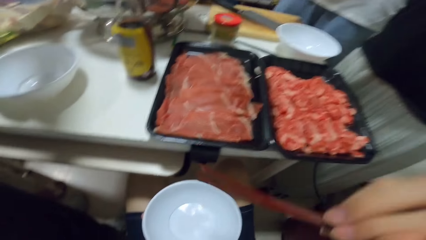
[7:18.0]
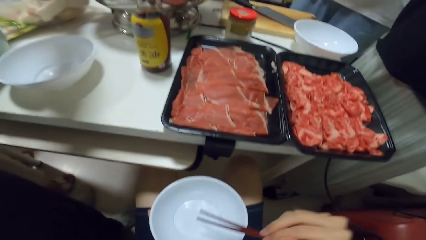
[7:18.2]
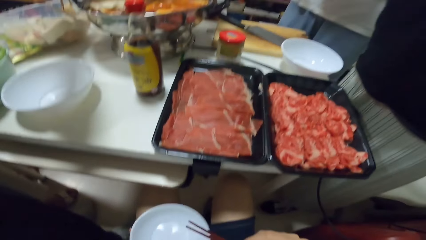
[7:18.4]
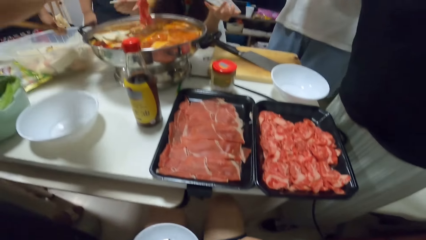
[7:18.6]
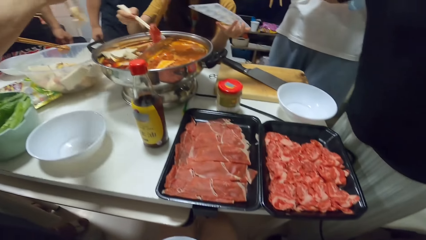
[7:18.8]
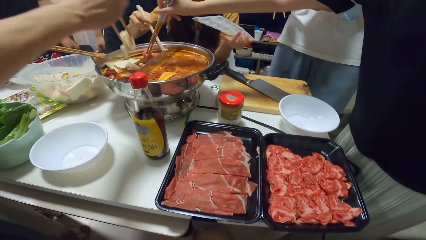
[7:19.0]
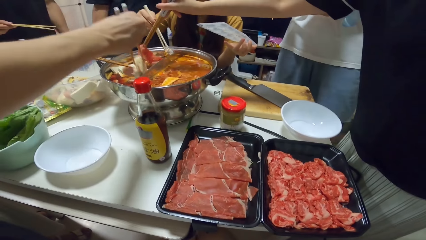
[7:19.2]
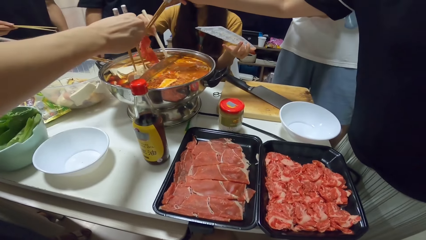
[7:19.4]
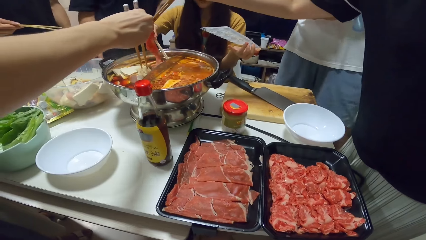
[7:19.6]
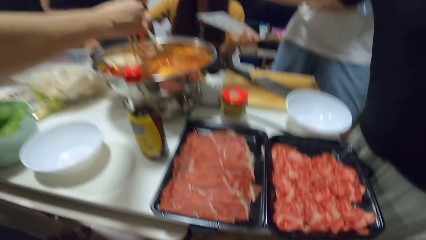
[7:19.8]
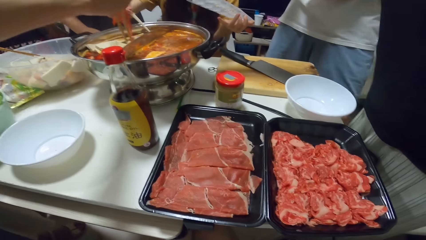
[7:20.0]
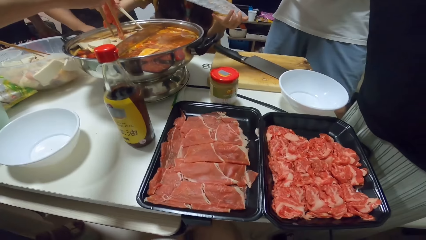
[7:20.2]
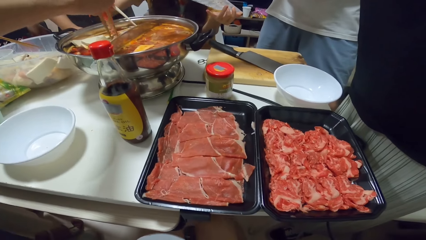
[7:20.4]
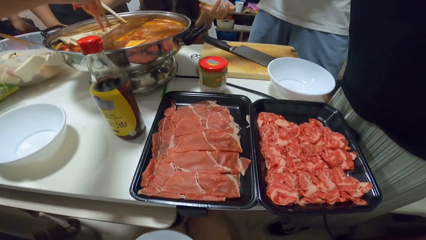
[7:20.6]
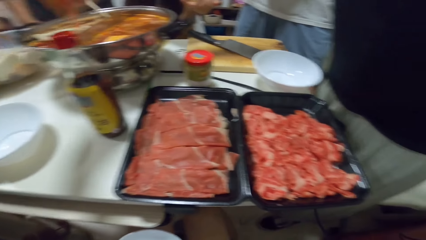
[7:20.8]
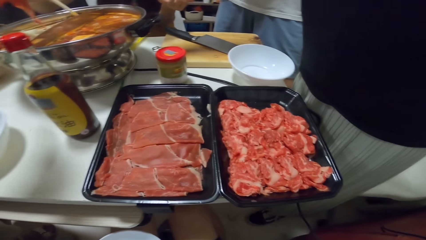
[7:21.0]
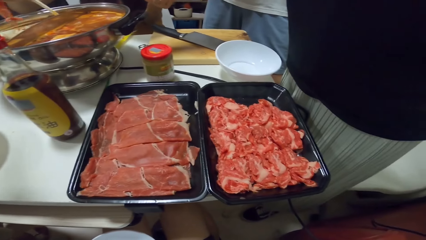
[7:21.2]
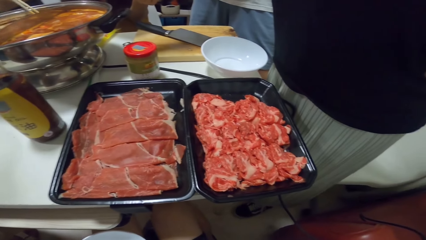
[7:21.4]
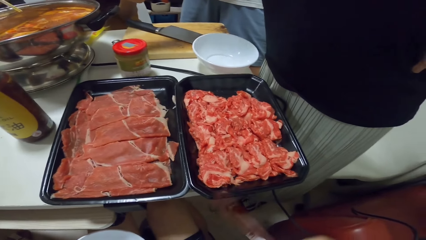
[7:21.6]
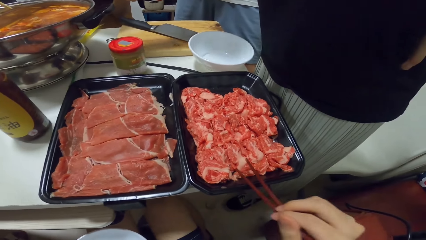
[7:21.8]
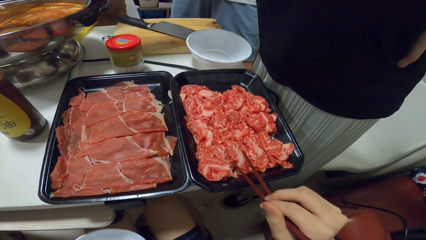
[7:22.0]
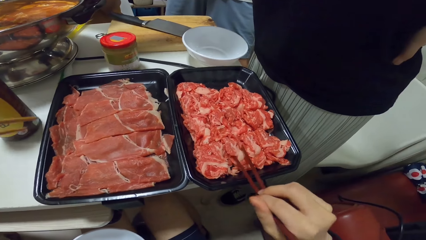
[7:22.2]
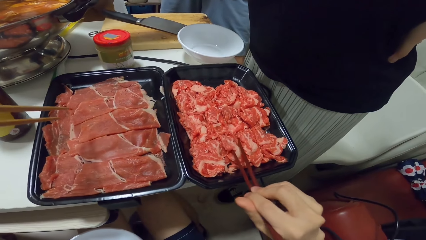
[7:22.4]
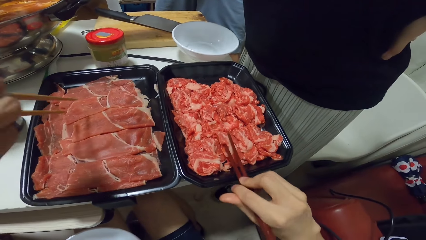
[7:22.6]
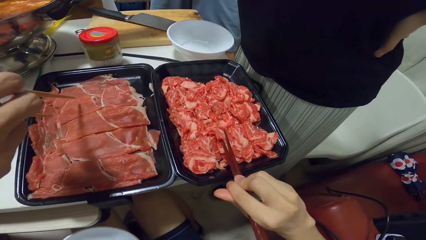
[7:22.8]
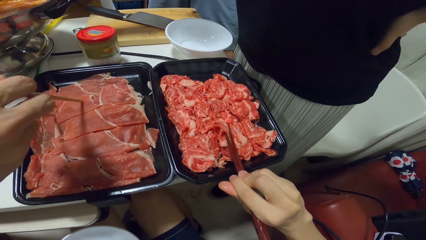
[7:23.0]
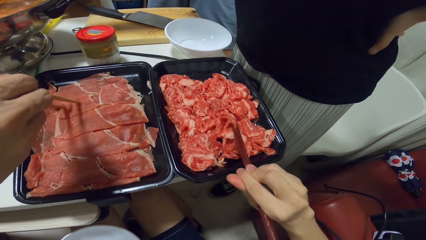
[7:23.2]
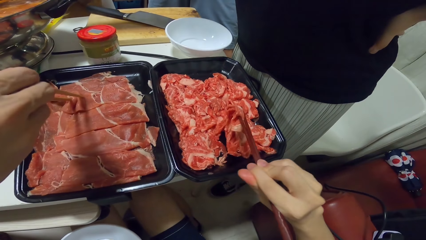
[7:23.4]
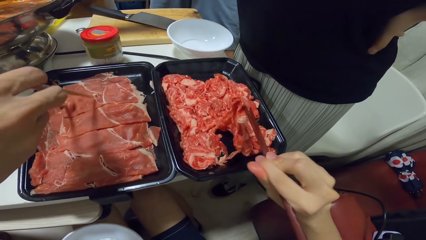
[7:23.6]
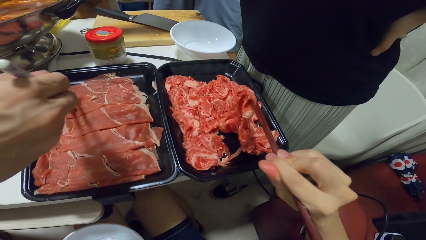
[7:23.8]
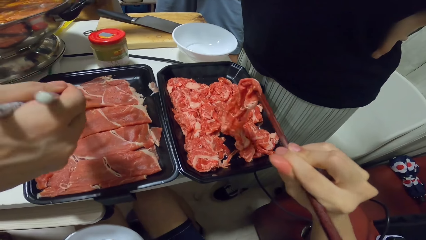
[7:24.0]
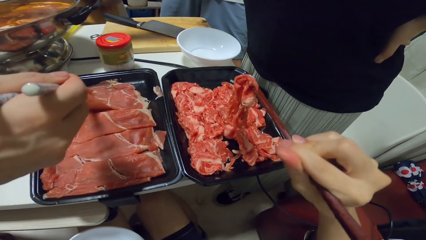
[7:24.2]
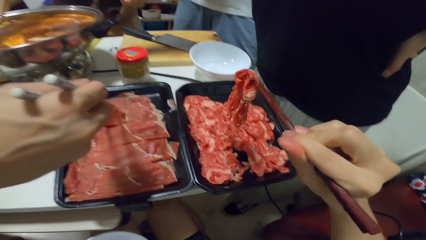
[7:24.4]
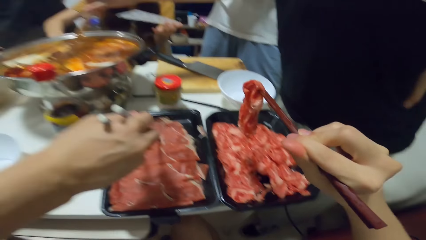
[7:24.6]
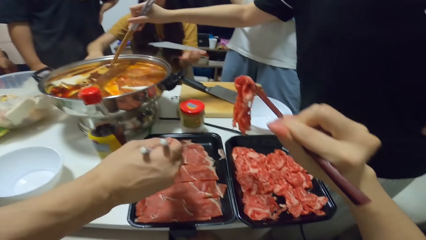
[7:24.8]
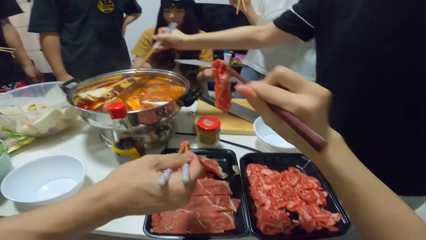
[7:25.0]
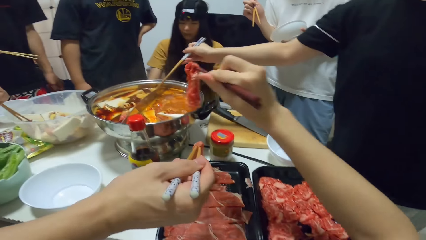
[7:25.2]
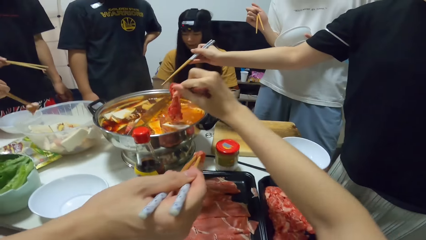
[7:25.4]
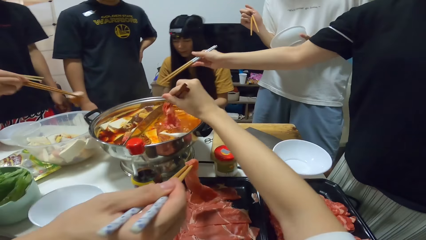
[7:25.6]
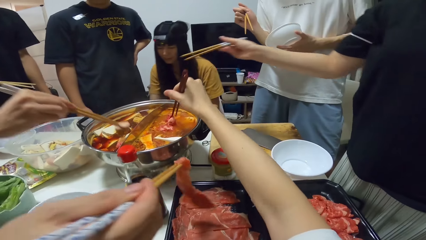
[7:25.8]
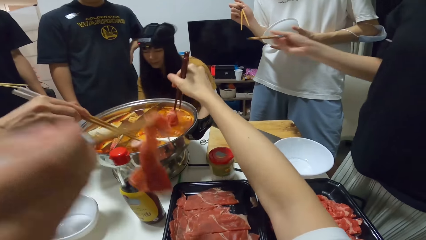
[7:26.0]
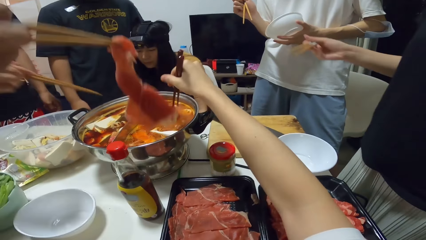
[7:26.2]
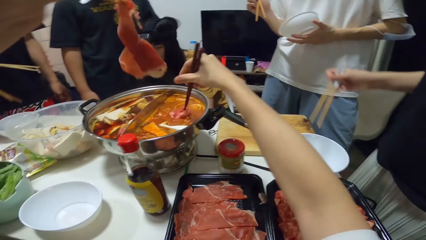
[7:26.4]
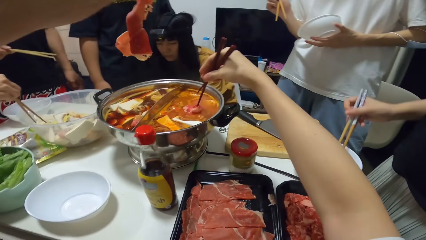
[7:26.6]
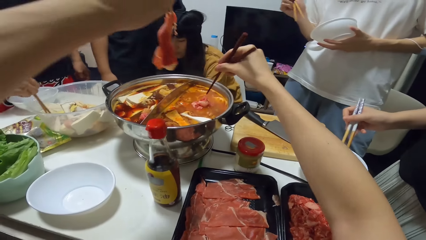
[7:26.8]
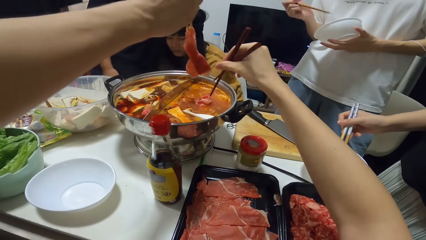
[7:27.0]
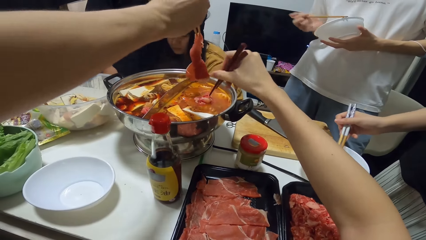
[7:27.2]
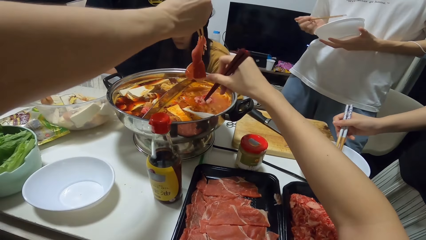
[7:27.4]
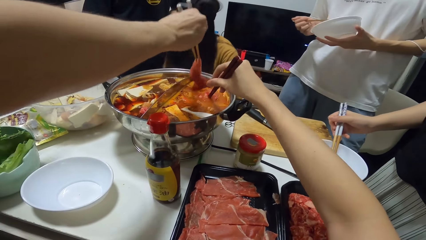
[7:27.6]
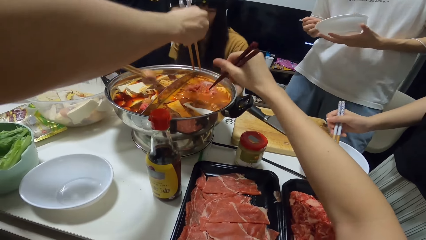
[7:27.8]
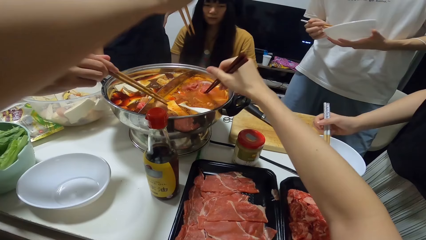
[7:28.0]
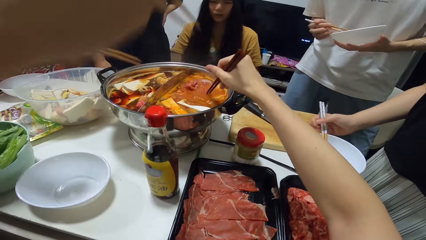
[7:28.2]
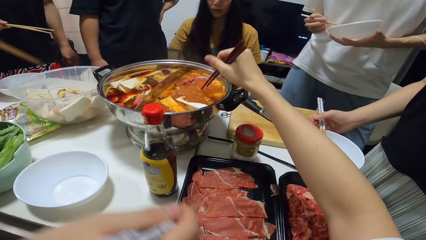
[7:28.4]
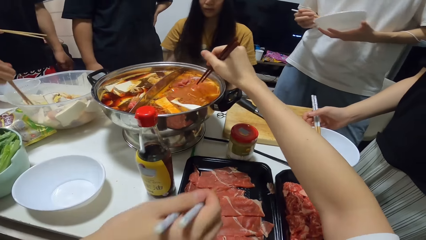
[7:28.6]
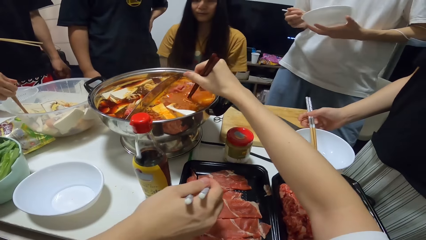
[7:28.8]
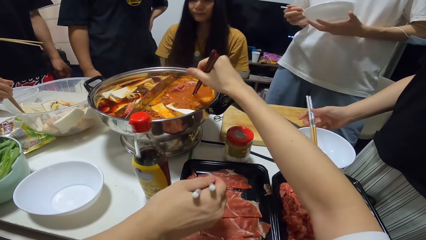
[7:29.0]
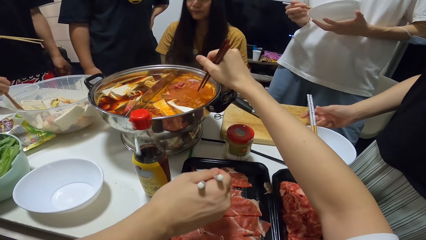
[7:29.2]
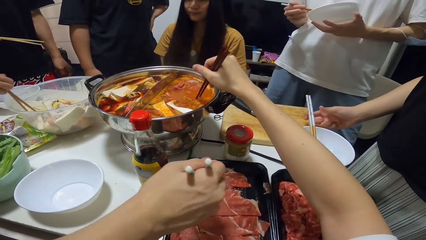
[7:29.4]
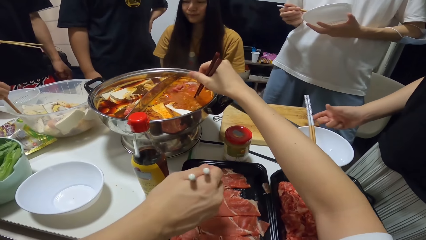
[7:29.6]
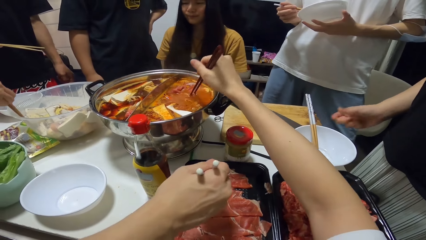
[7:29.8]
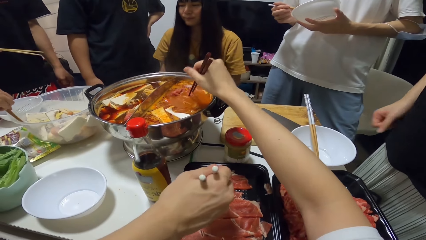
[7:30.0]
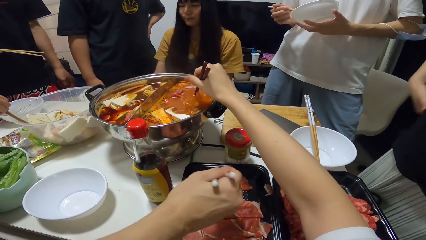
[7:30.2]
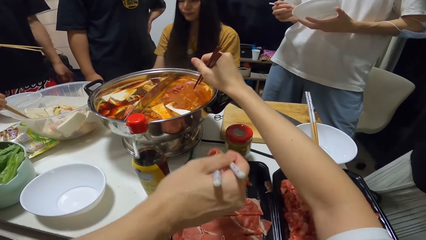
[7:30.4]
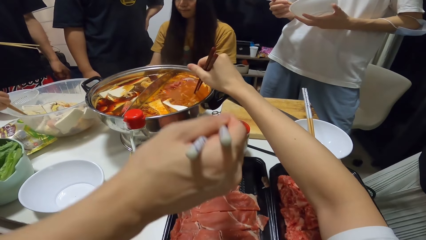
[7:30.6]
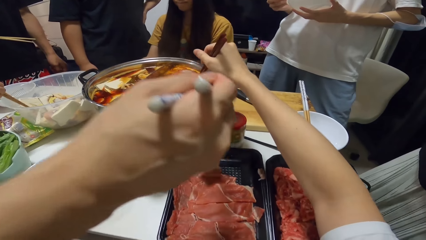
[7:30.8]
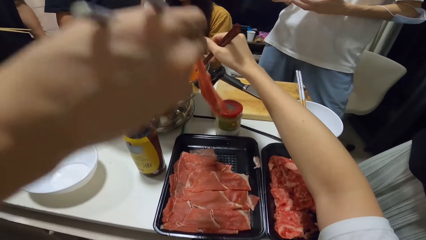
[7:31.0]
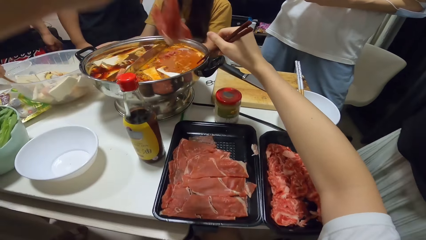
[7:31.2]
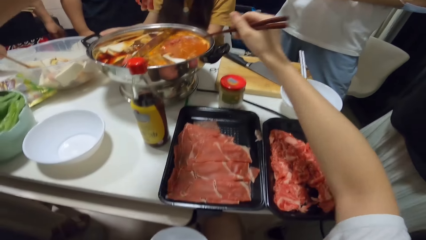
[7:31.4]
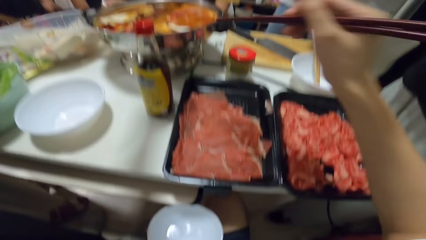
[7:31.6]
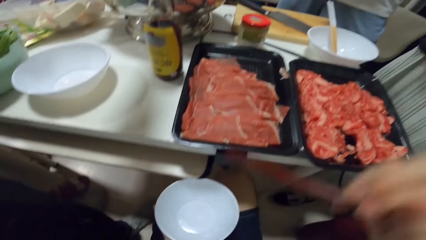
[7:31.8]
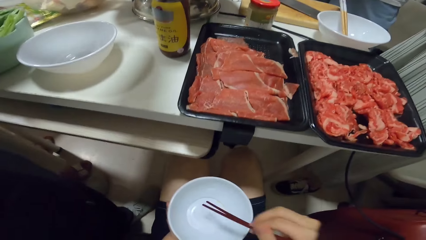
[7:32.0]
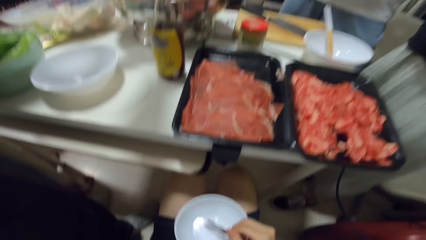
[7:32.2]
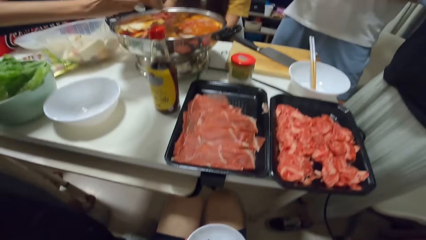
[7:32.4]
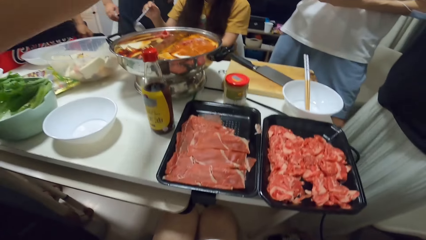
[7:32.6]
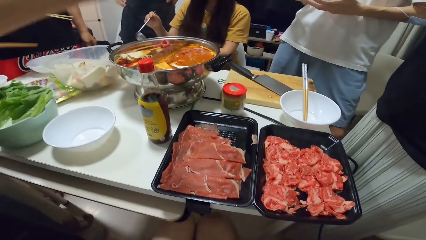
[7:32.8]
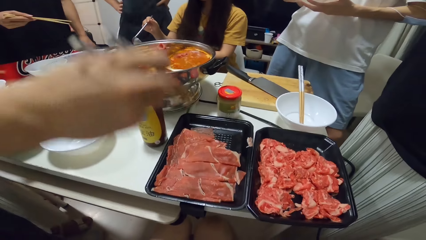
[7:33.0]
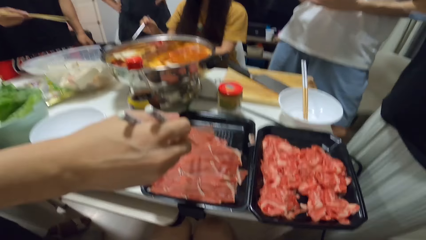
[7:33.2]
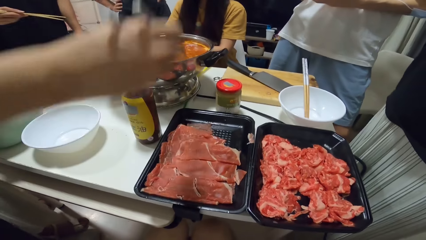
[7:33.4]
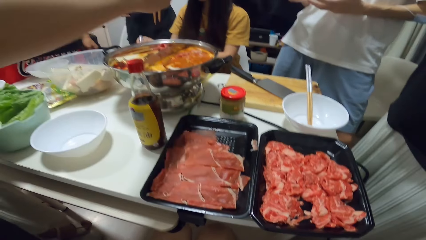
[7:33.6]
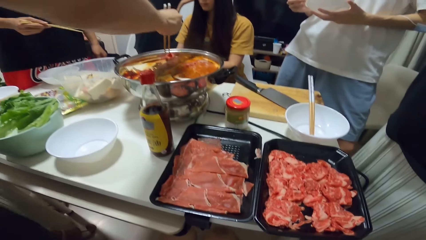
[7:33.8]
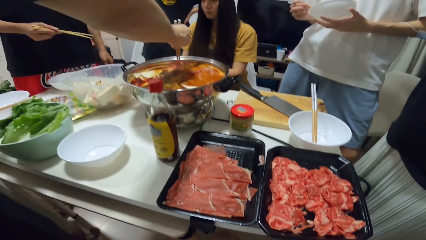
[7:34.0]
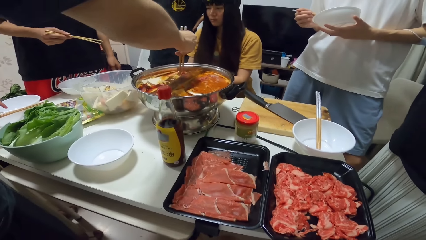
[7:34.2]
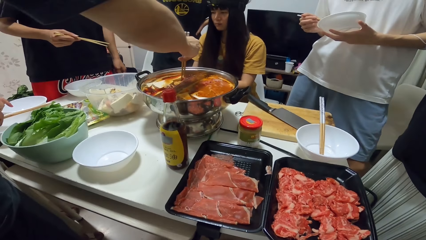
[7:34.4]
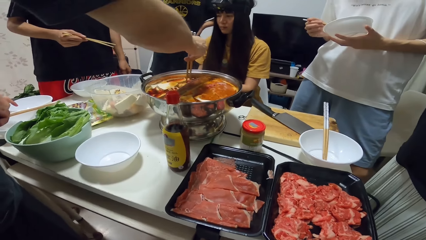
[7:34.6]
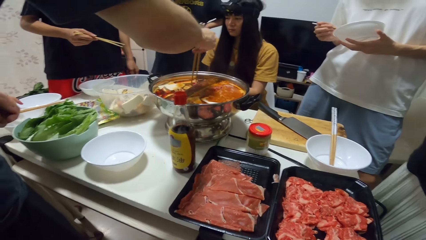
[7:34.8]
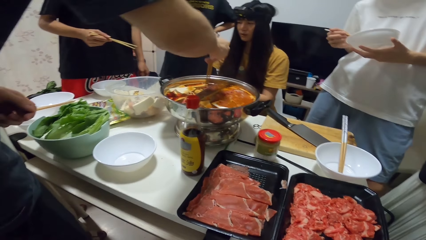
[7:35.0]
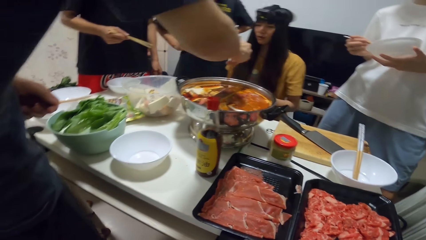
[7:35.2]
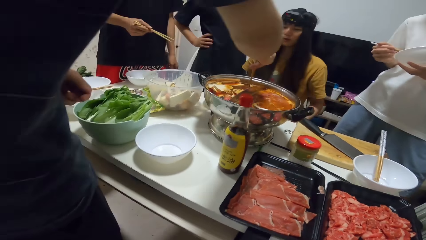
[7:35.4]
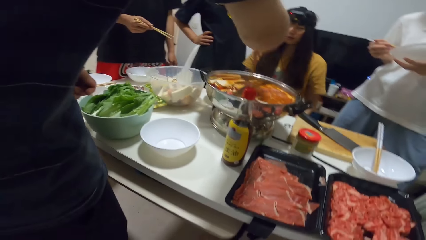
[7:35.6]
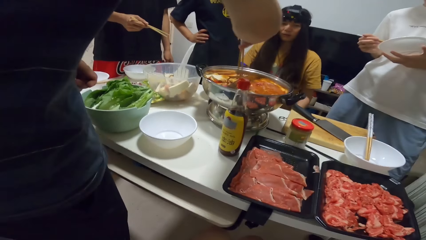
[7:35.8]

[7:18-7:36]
The camera wearer shakes chopsticks. A woman picks another piece of yam from the bowl with two chopsticks in her right hand. A man picks another piece of yam from the bowl with the chopsticks in his right hand. Another woman puts the piece of meat into the pot. Another woman puts the pastry into the pot. The man puts the piece of yam into the pot. The first woman puts the piece of yam into the pot on the table. The camera wearer stares at the food on the table. A person puts the meat into the bowl. The camera wearer picks a piece of meat from the tray with two chopsticks in his right hand. The man picks a piece of meat from the tray with two chopsticks in his right hand. The person stirs the stew. The camera wearer puts the piece of meat into the bowl. Another person touches the waist. The first woman puts a piece of yam into the pot on the table and picks another piece of yam from the bowl with two chopsticks in her right hand. The man puts the piece of meat into the bowl. The first woman puts the piece of yam into the pot on the table. The camera wearer stirs the food in the pot with the chopsticks in his right hand. The first woman picks another piece of yam from the bowl with two chopsticks in her right hand. The first person places the chopsticks in the dish. The man picks another piece of meat from the tray with two chopsticks in his right hand and puts the piece of meat into the bowl. The camera wearer places the chopstick to the dish. He stares at the food on the table. The other person touches the waist. The man stirs the food in the pot with the chopsticks.
